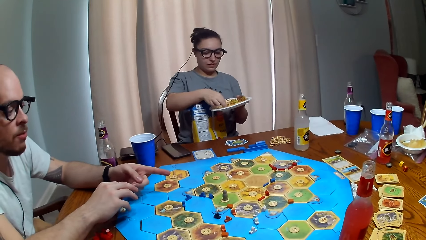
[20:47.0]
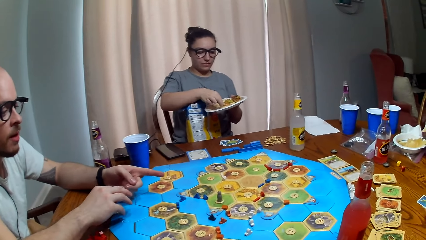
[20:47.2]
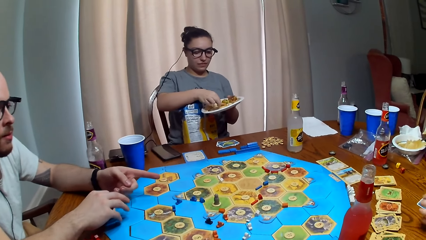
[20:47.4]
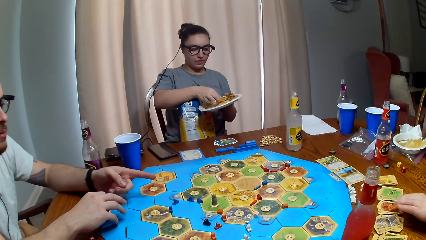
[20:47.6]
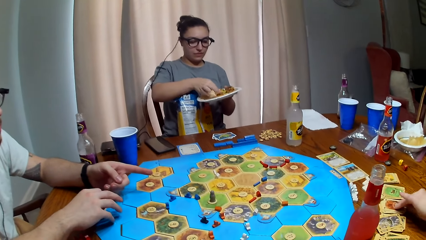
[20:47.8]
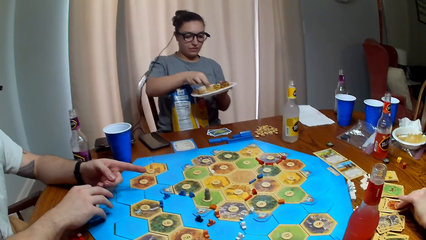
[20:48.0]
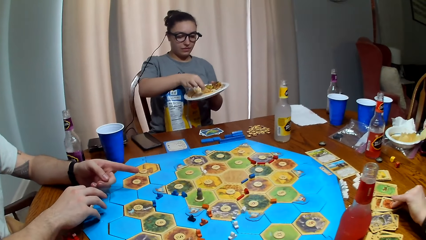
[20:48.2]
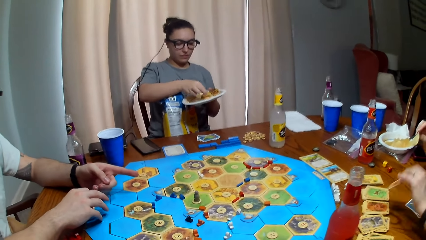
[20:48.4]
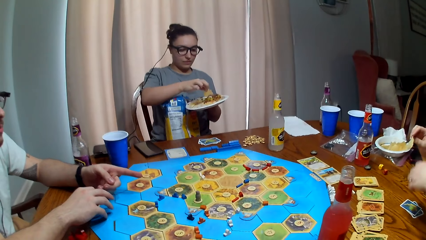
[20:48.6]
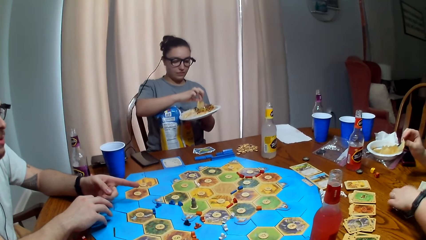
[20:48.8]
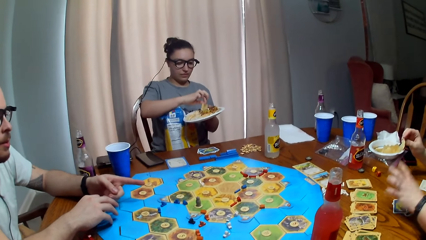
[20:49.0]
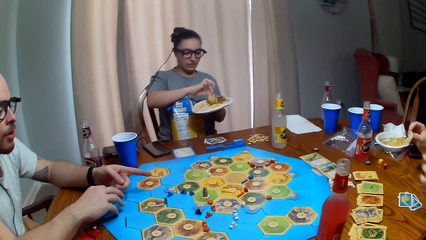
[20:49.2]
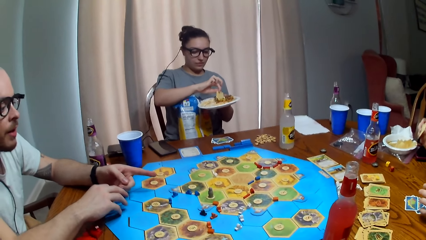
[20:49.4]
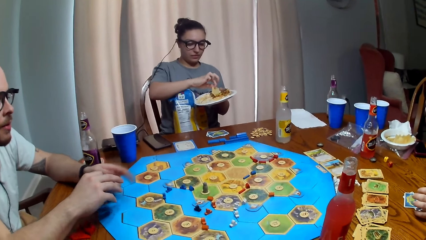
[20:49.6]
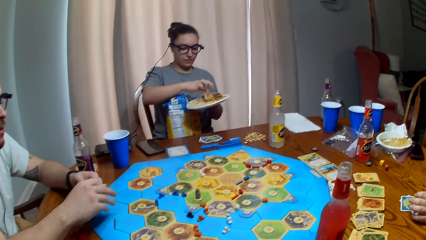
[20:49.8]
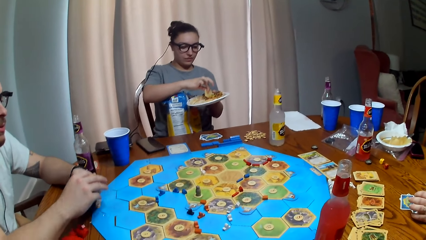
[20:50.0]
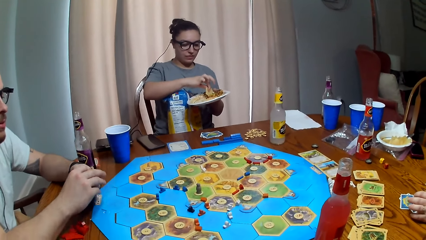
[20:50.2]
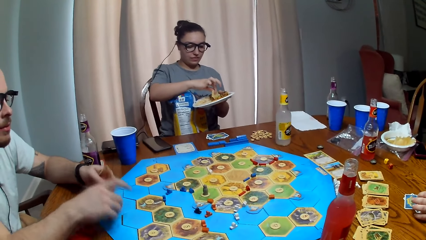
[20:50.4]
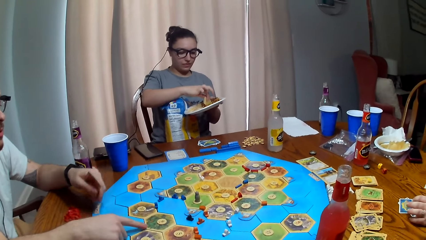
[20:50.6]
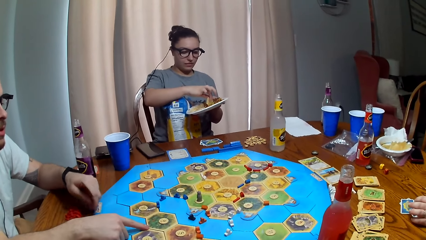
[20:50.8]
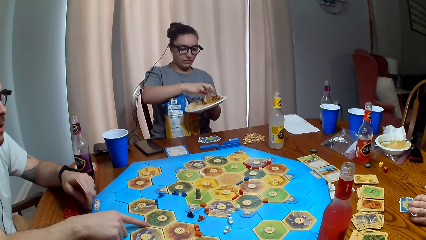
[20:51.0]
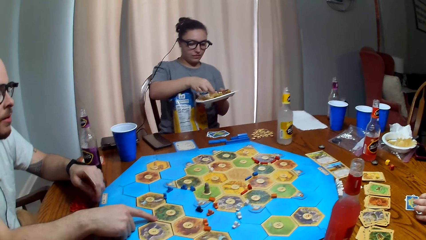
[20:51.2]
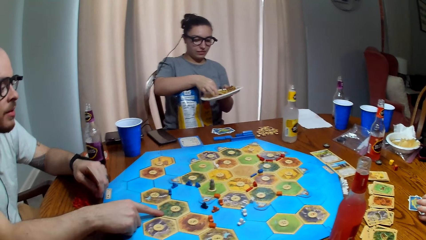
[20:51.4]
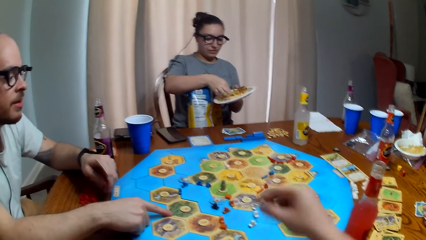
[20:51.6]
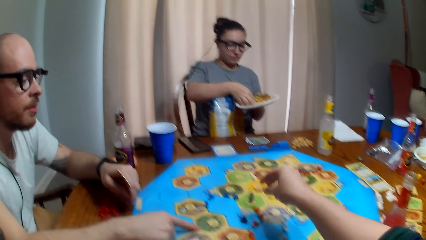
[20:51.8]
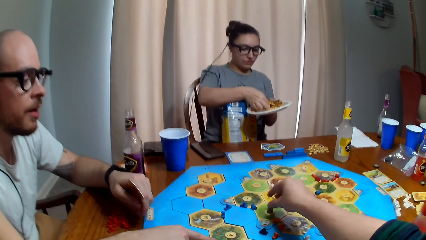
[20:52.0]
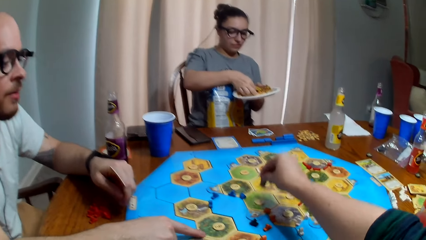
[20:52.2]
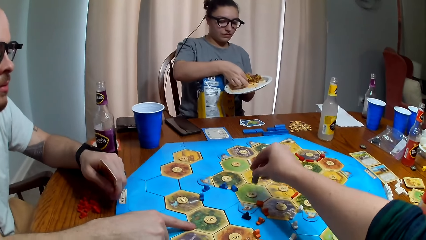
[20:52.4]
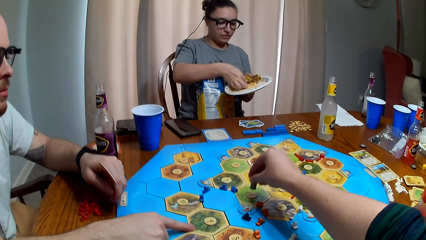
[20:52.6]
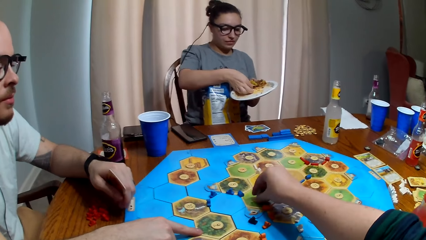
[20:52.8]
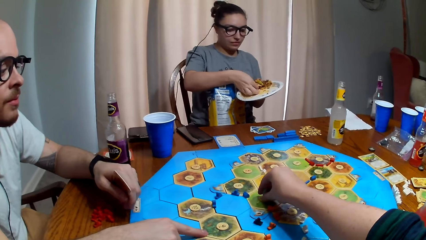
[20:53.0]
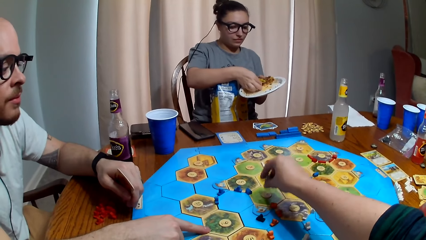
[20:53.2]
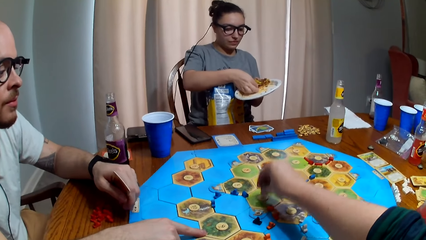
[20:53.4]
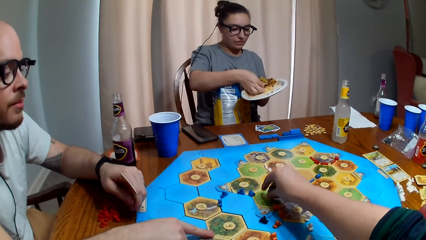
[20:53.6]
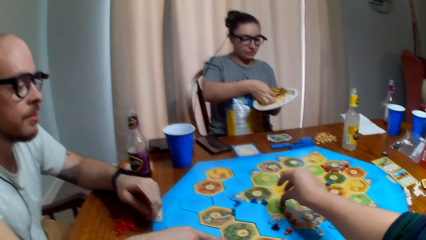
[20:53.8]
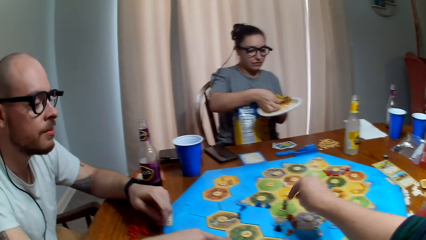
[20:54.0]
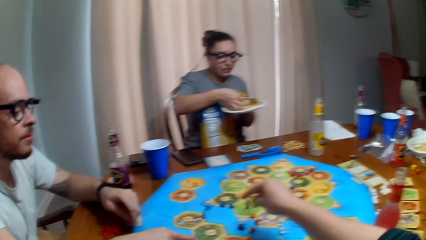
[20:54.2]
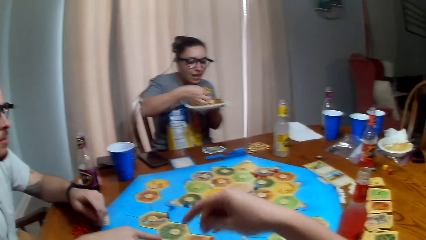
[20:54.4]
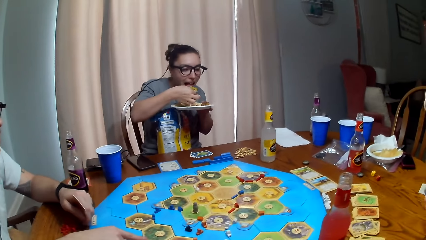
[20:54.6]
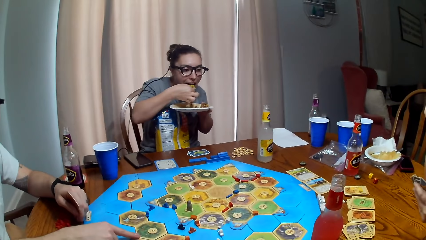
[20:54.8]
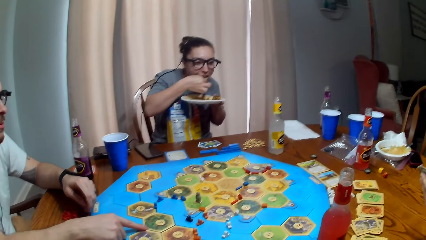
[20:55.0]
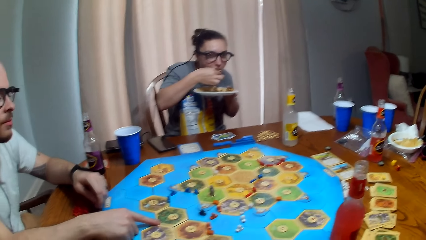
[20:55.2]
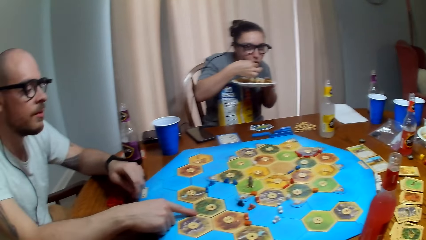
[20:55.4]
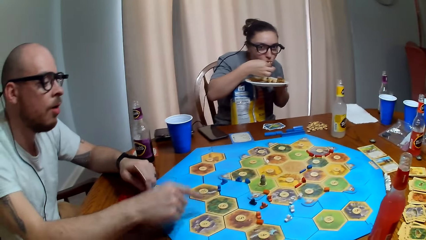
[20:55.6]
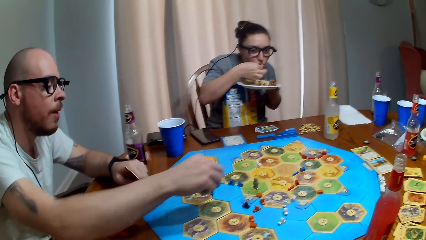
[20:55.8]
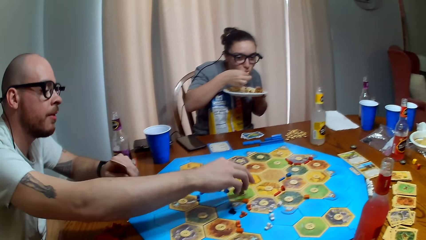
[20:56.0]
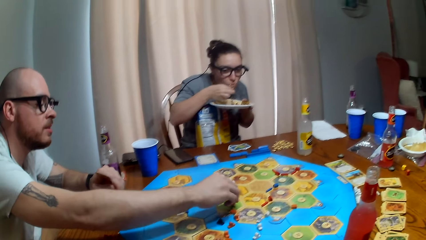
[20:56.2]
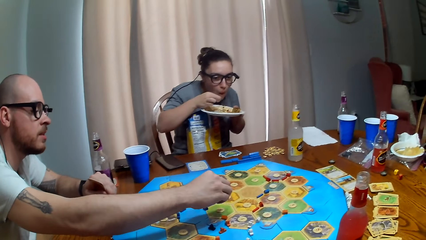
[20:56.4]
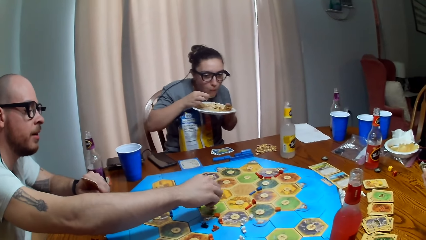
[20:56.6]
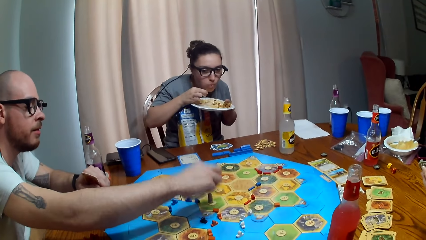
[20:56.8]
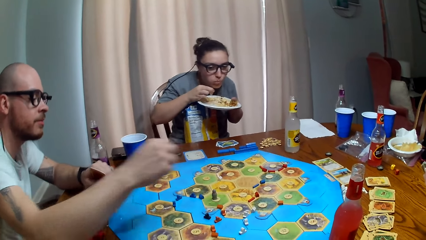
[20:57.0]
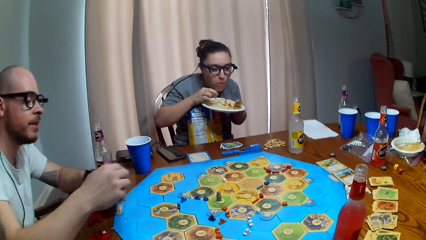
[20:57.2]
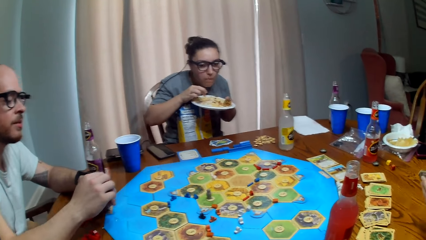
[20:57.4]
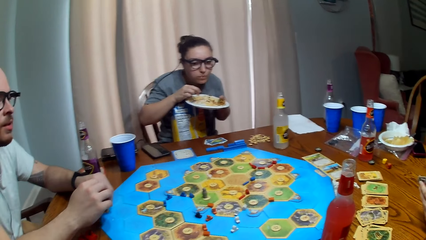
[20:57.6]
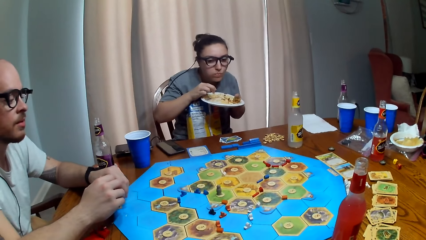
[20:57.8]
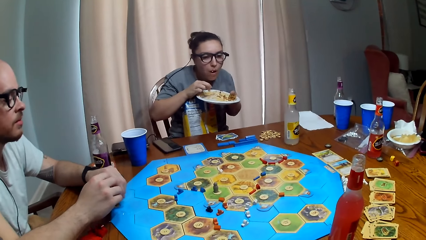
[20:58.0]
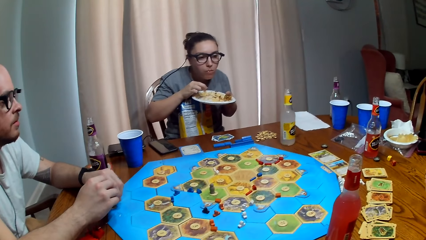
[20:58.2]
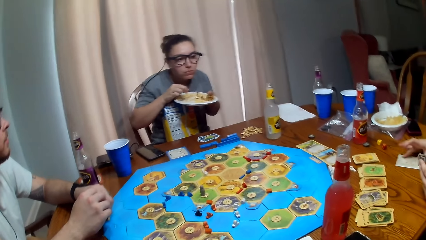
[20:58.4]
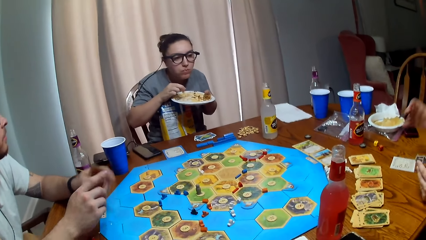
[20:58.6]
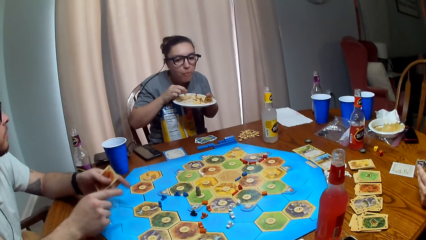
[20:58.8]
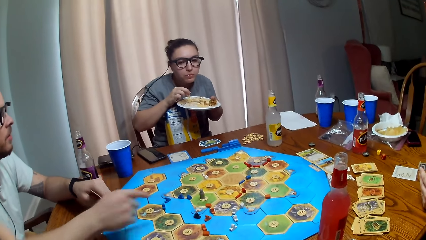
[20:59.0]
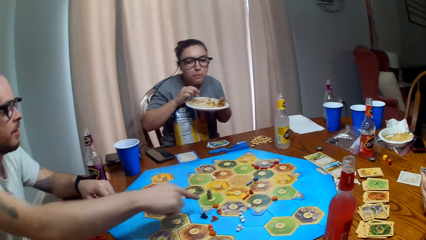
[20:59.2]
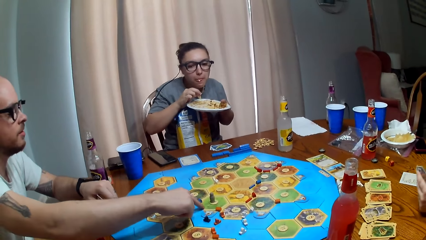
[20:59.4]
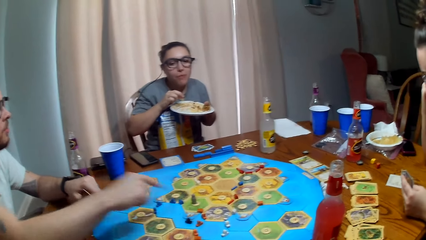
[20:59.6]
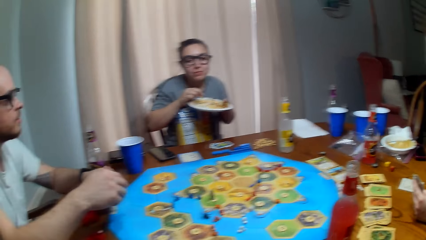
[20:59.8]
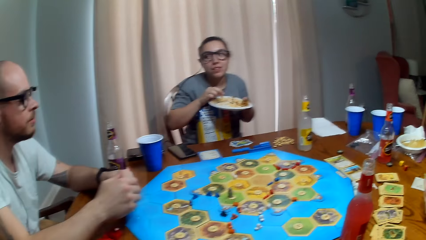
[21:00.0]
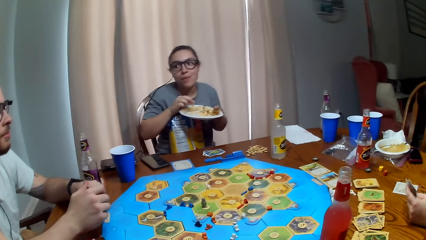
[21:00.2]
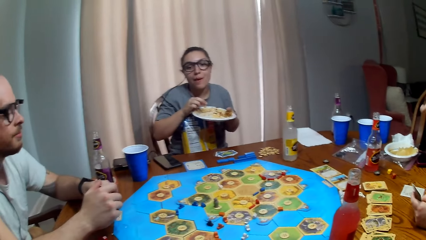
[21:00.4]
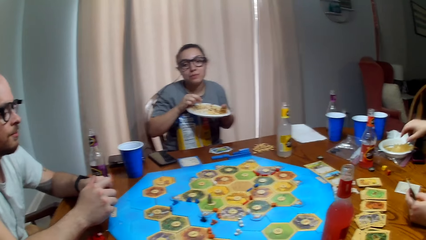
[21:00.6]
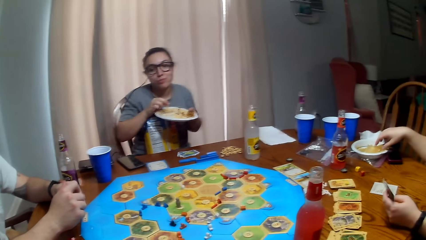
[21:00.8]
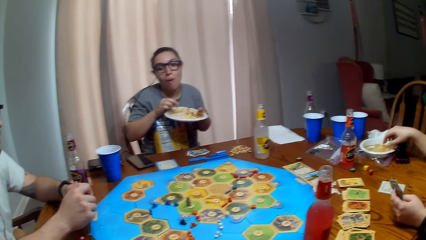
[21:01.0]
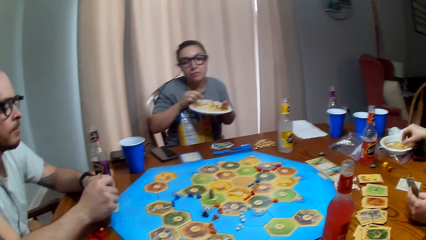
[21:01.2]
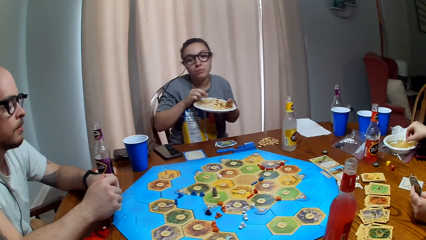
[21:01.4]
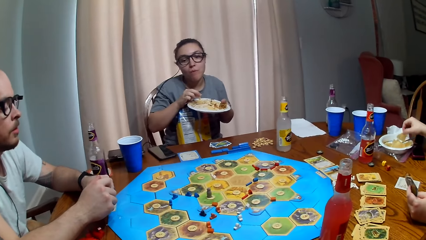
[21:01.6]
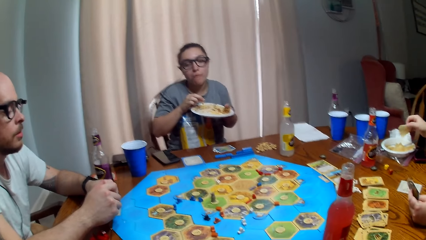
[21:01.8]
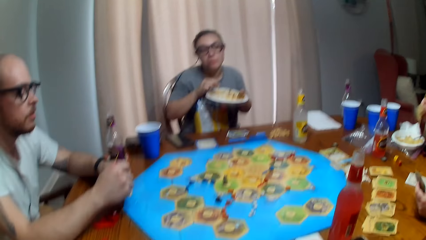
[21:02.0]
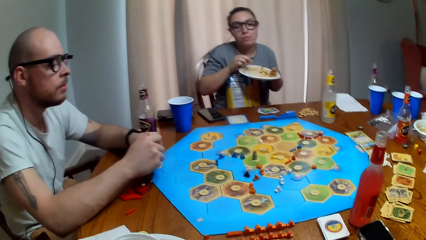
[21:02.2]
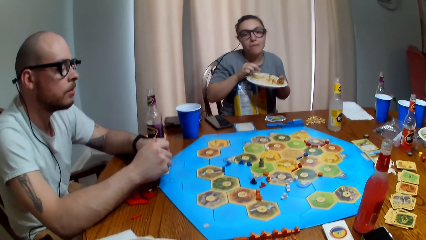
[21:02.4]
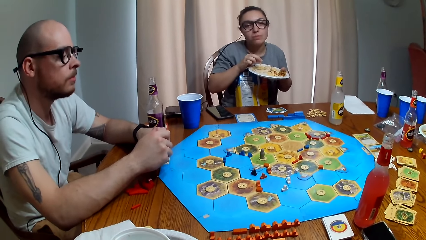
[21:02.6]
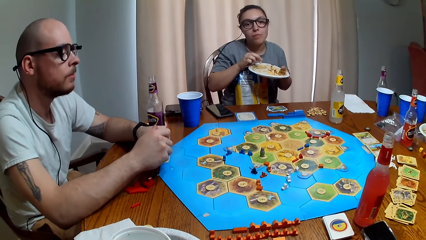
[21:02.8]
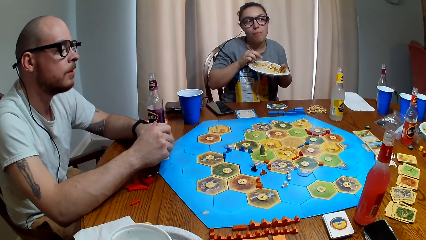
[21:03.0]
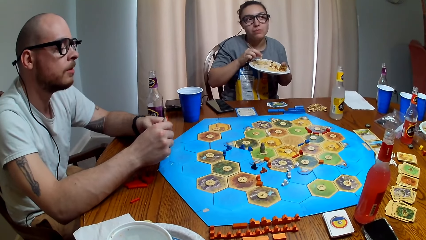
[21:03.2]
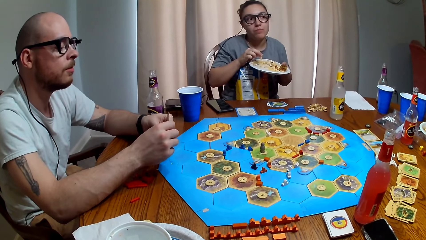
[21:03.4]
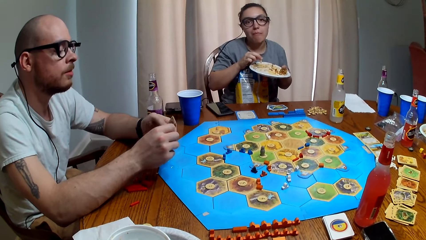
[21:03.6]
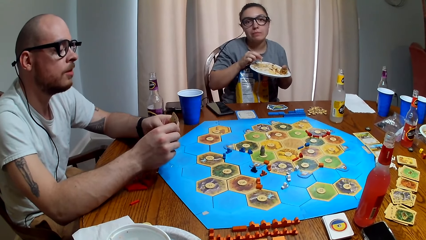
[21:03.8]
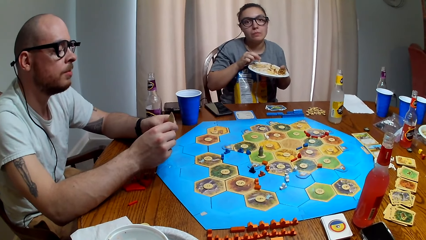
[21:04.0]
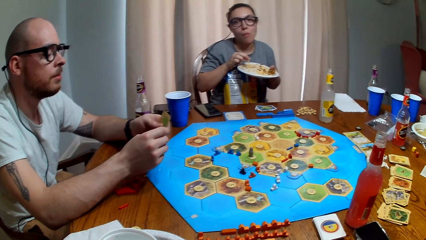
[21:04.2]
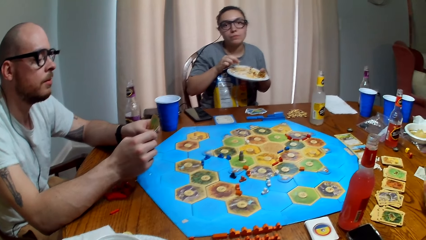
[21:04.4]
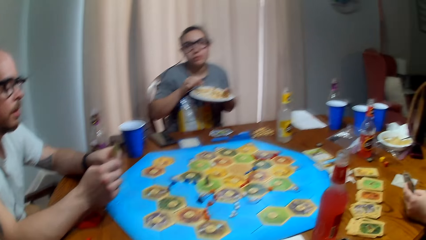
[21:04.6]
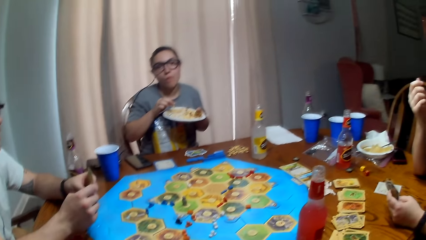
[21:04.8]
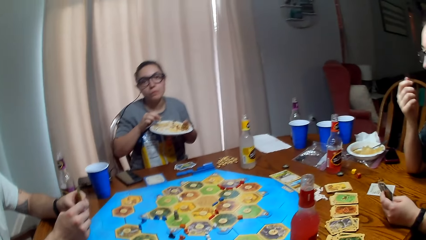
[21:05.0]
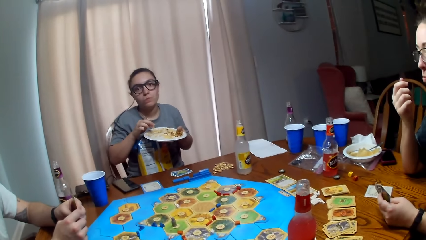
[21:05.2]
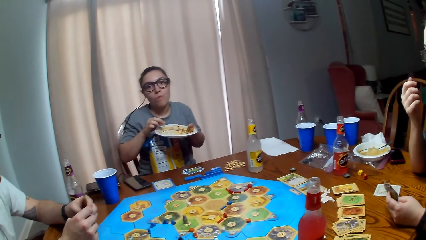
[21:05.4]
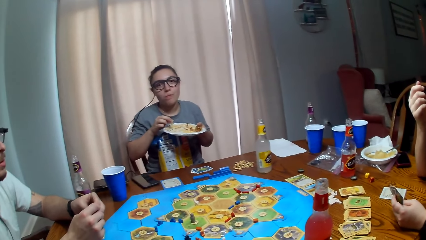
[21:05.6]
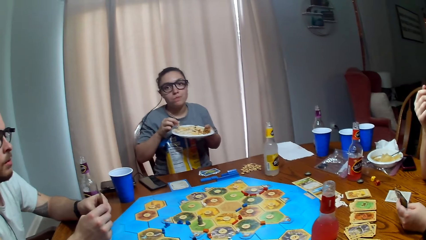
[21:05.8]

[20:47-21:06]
A person talks. The camera wearer puts a pawn piece on the board game. They talk. Another person takes a bite of her food. A person puts a pawn piece on the board game. The first person moves the dice and talks. A third person picks a crisp from her plate on the table.
